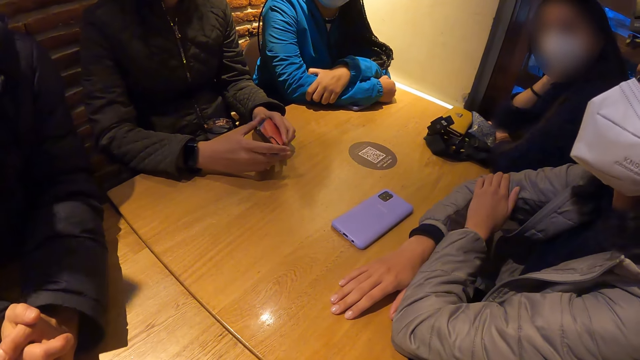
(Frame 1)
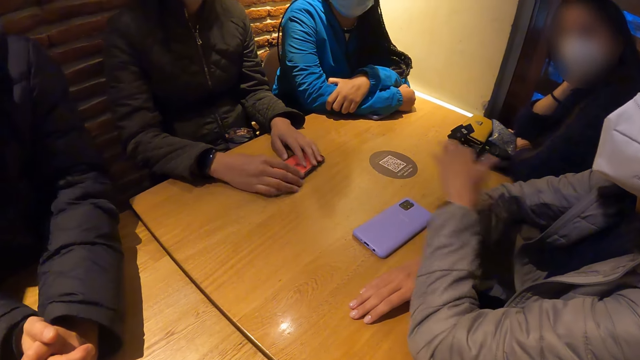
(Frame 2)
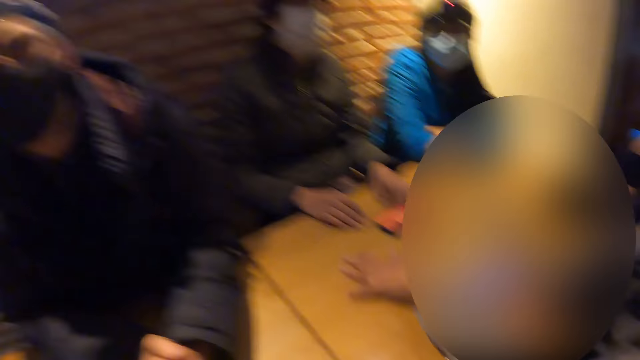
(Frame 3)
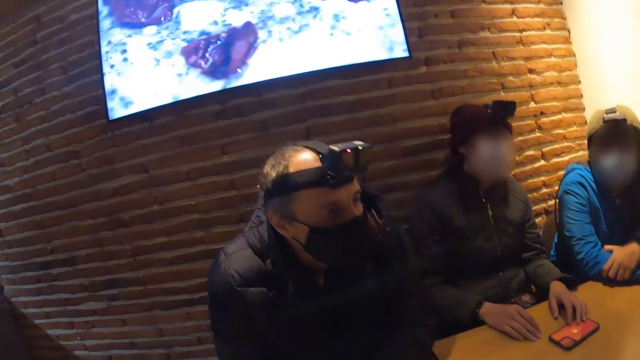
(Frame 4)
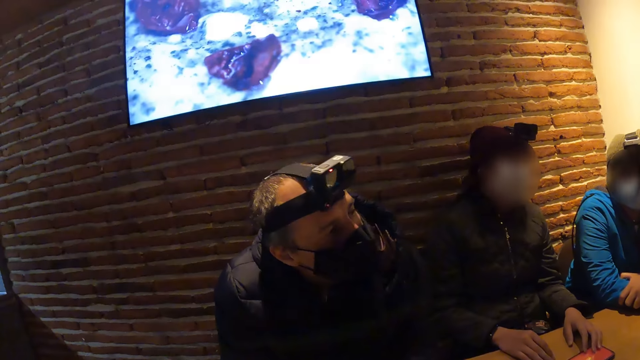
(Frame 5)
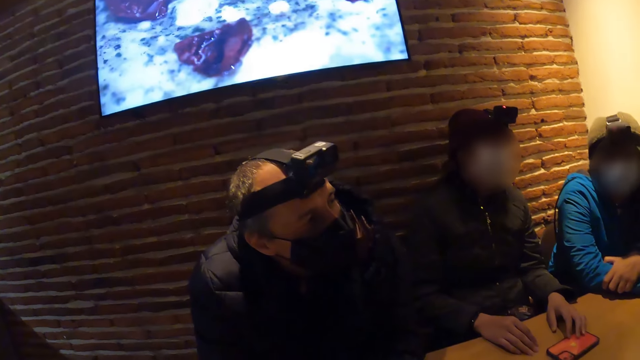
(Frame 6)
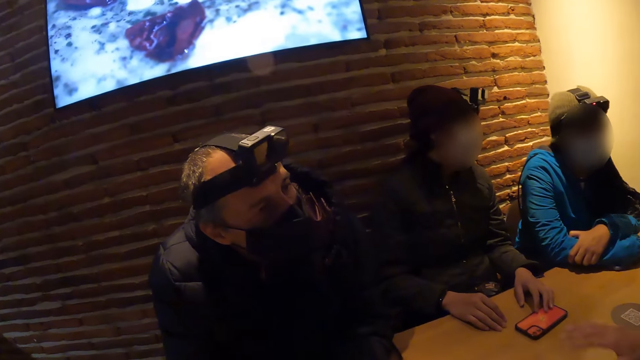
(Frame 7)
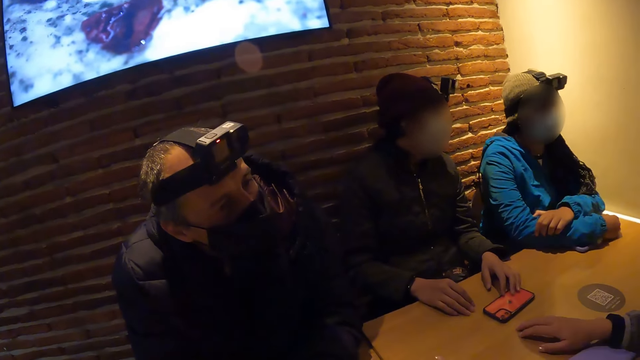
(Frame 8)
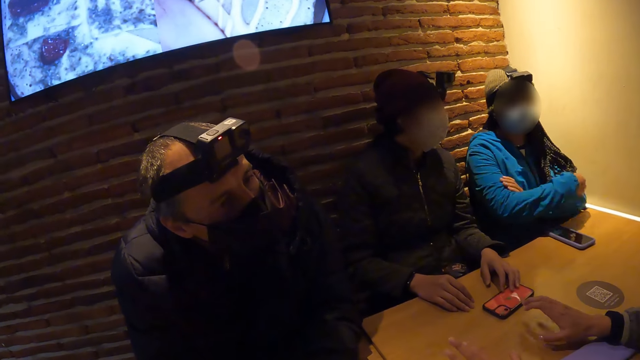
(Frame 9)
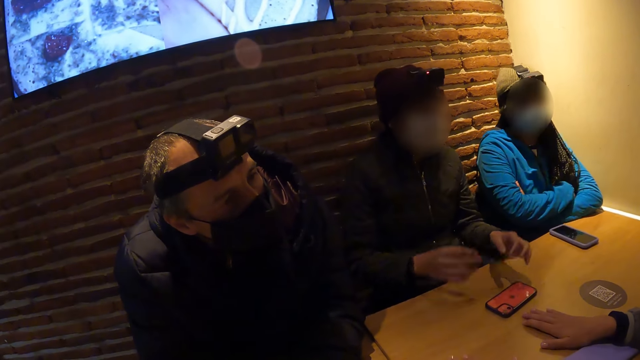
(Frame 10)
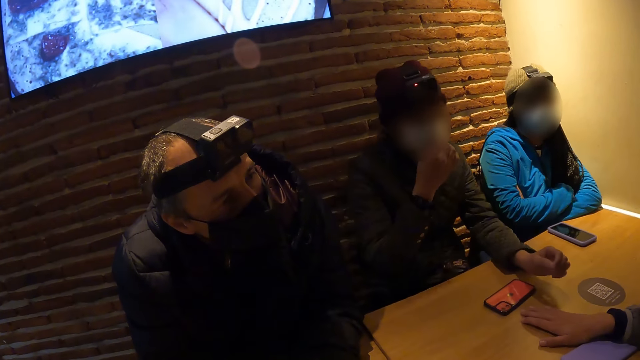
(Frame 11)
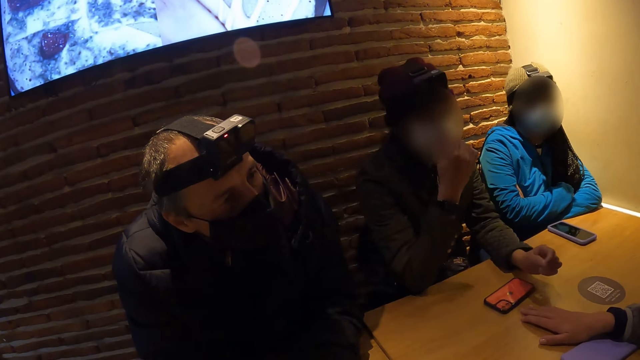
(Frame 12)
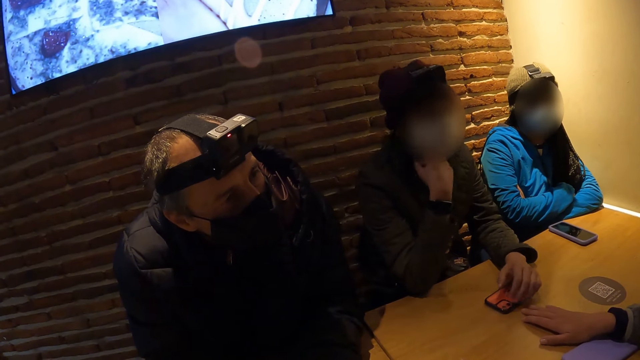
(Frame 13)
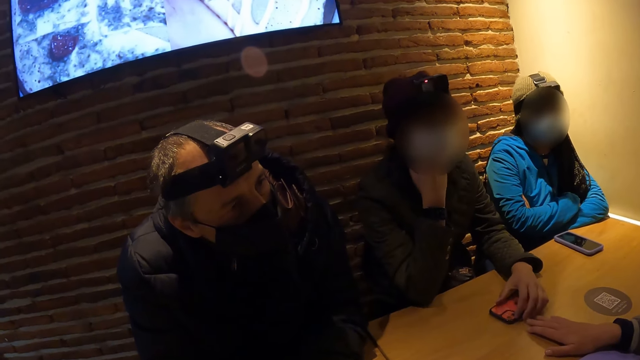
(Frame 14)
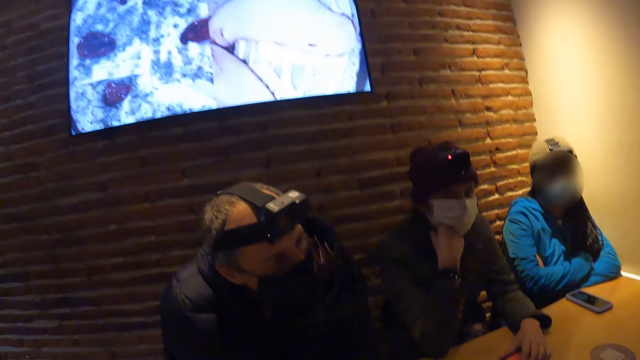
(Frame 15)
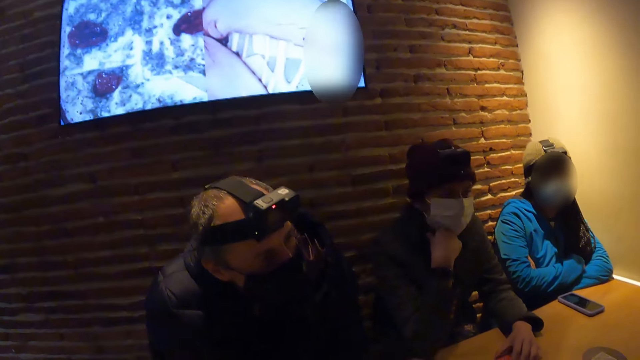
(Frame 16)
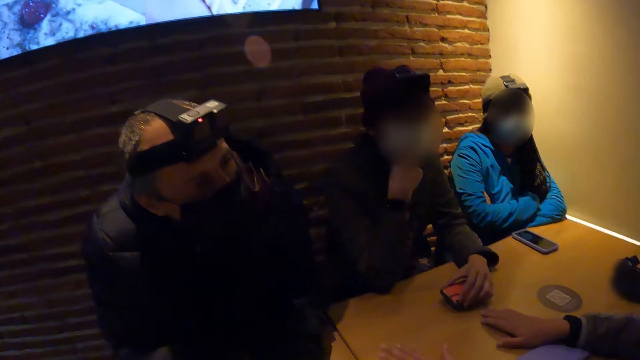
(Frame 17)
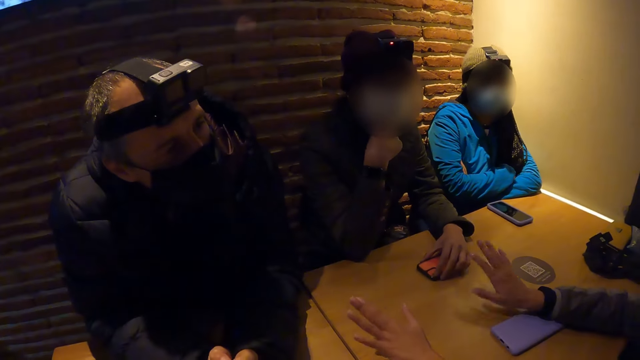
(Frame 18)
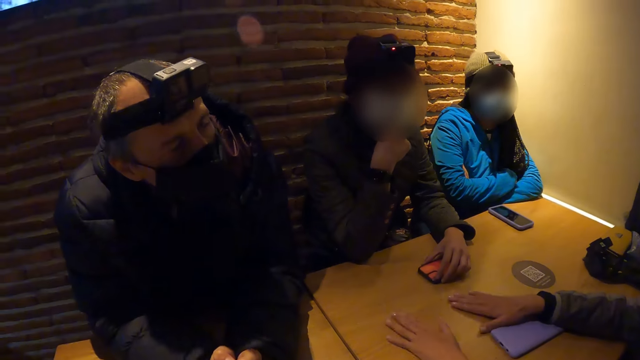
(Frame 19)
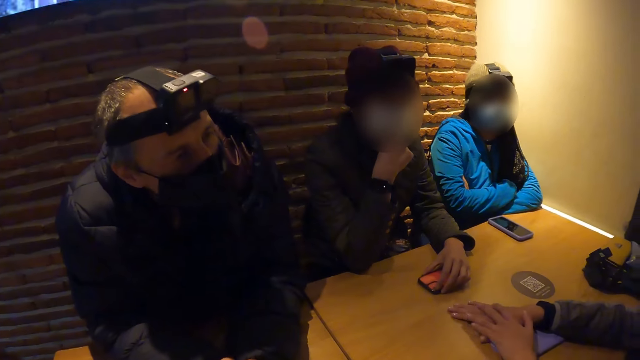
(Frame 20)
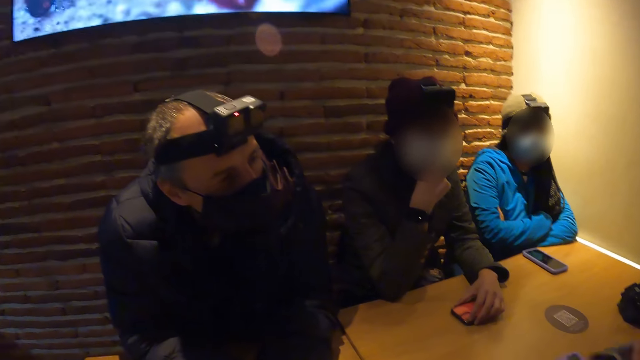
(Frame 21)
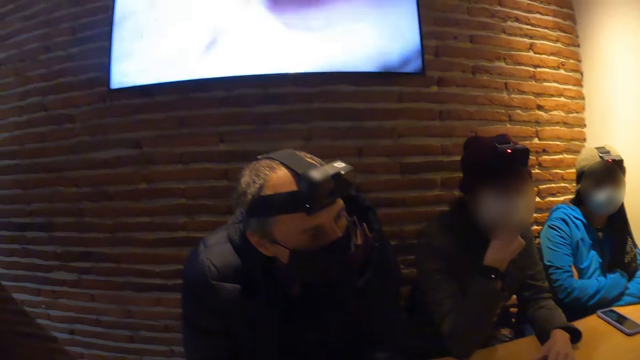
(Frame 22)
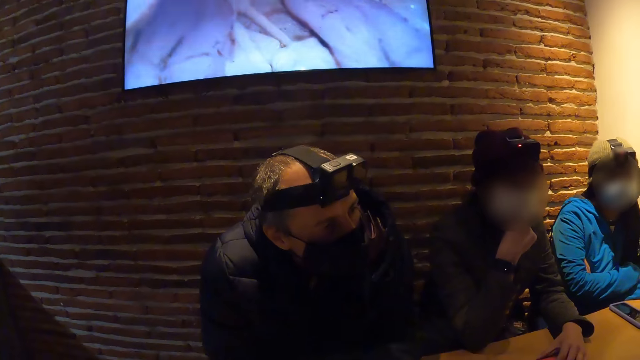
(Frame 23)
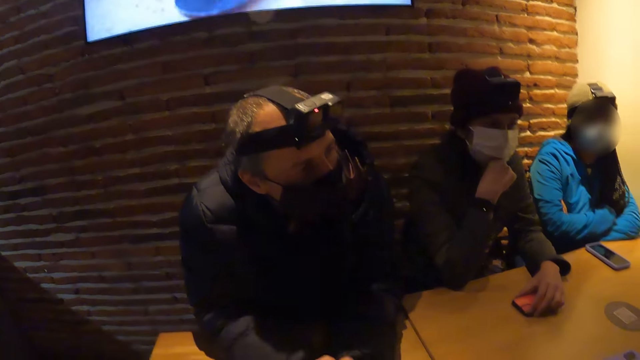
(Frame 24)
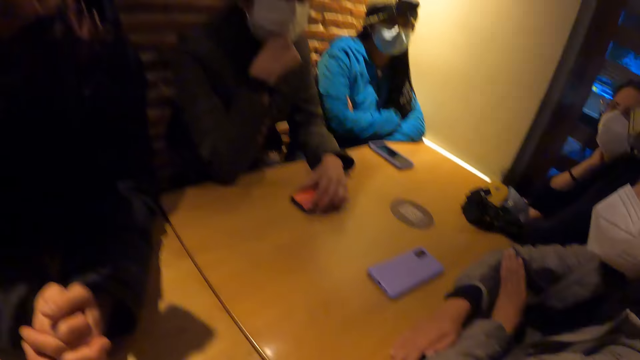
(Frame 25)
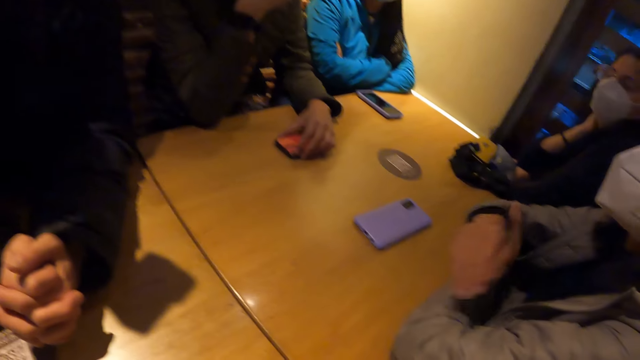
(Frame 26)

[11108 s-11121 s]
The woman touches her right hand with her left hand. A man touches the mask. Another man drops the phone on the table with both hands. The first man stretches his hand. The other man touches a mask on his face with his right hand, raises his hand, and touches the phone on the table with his left hand. The camera wearer looks around the room. The first man stretches his hand. The camera wearer looks around the room.

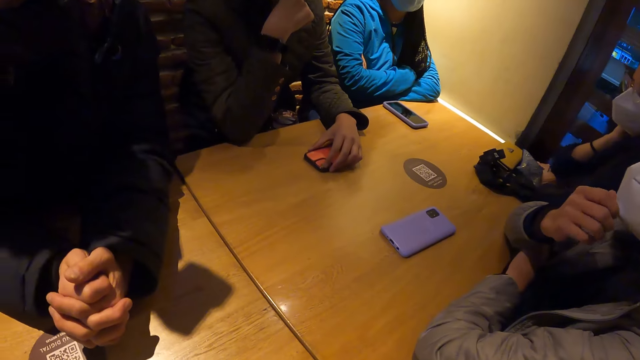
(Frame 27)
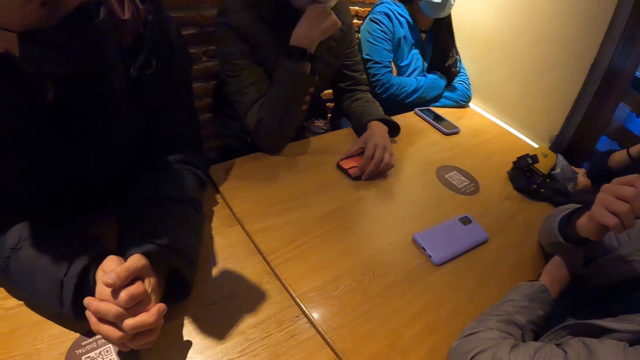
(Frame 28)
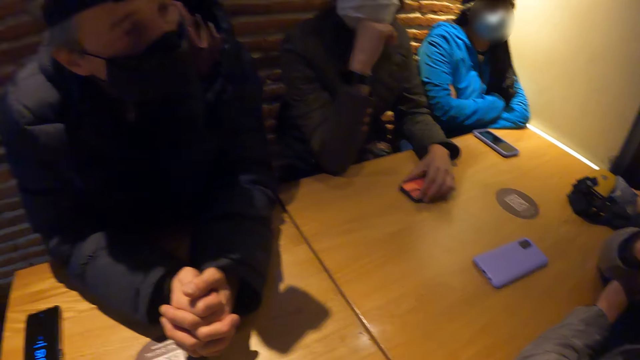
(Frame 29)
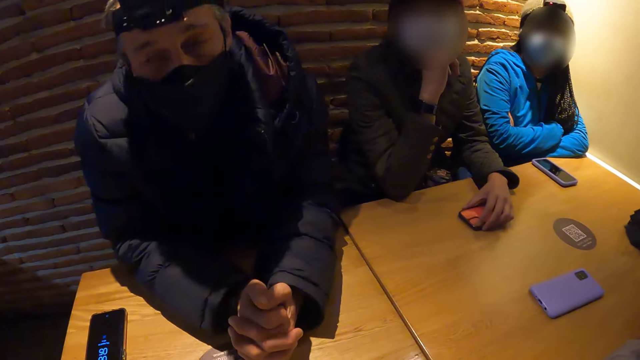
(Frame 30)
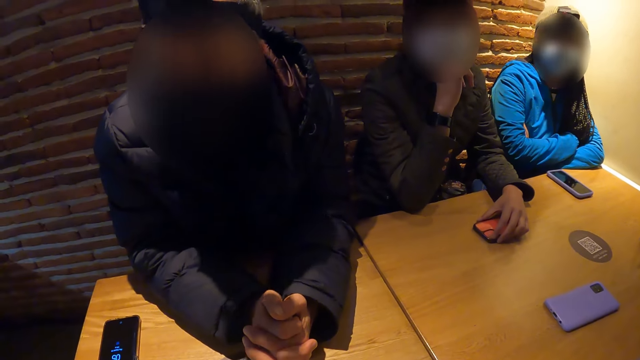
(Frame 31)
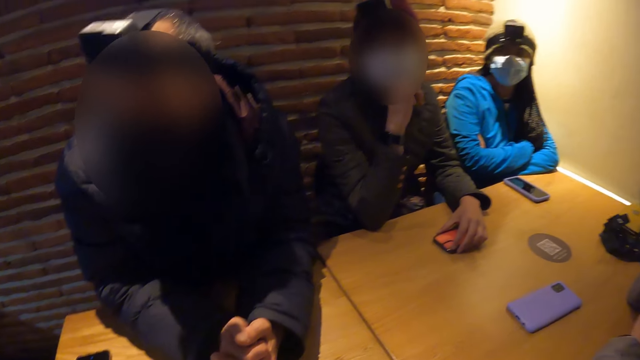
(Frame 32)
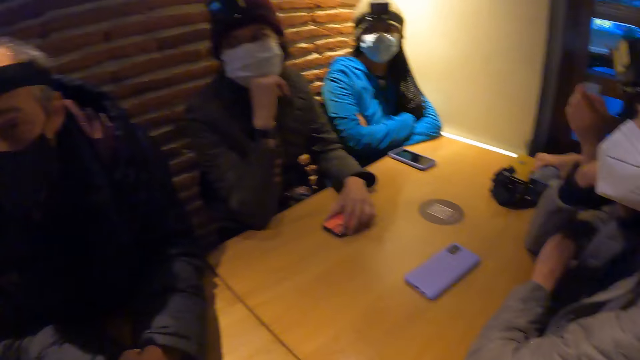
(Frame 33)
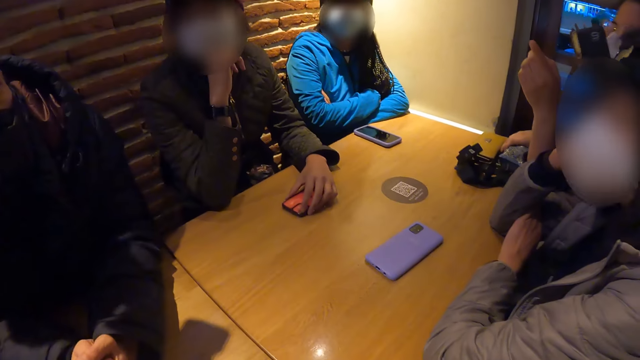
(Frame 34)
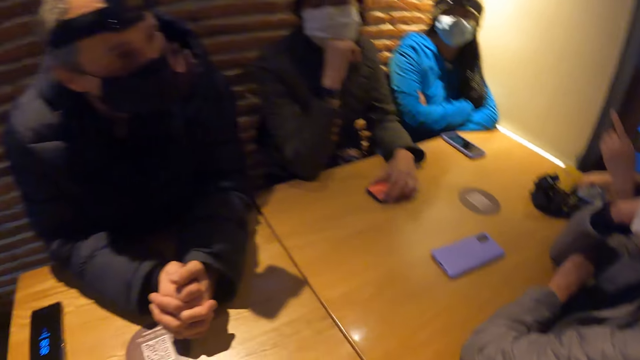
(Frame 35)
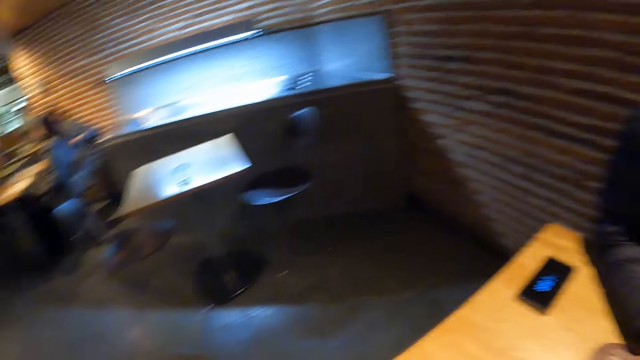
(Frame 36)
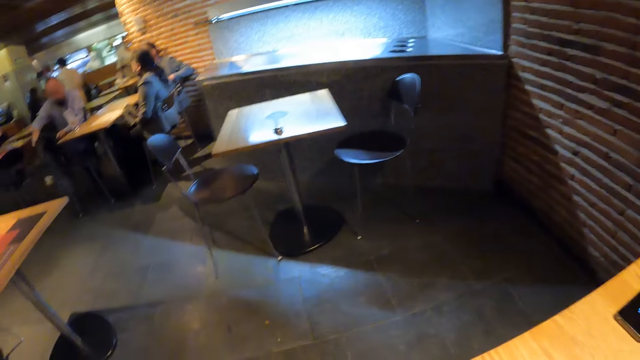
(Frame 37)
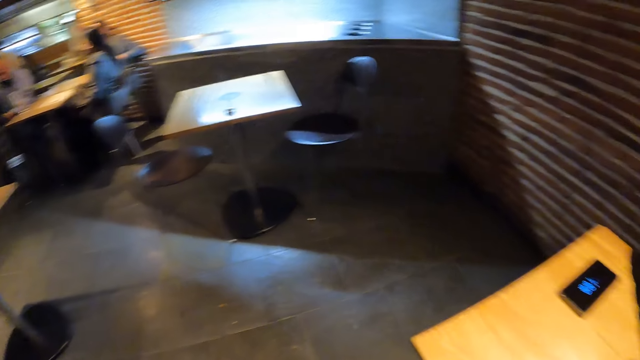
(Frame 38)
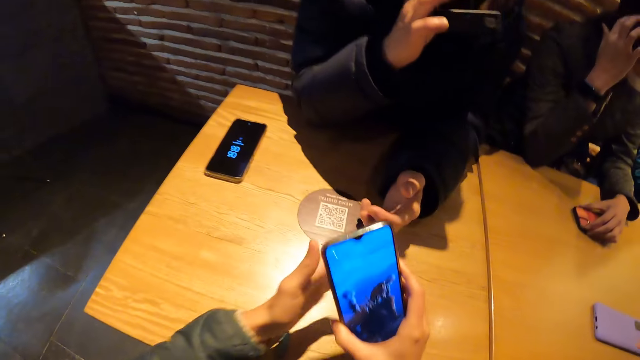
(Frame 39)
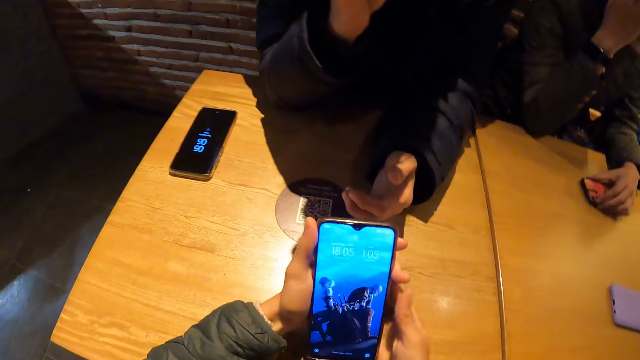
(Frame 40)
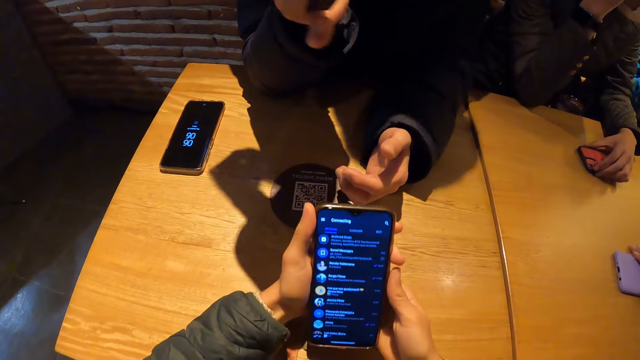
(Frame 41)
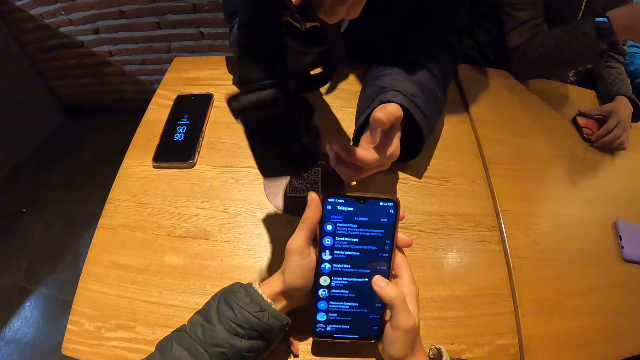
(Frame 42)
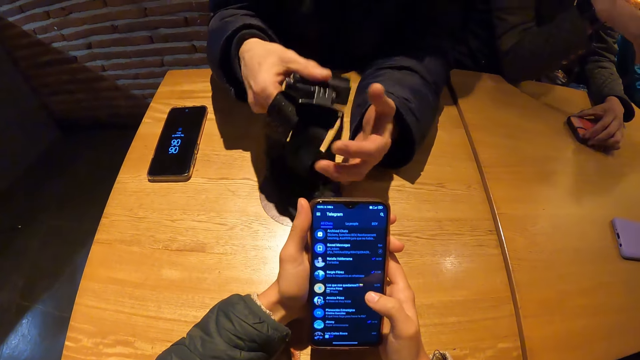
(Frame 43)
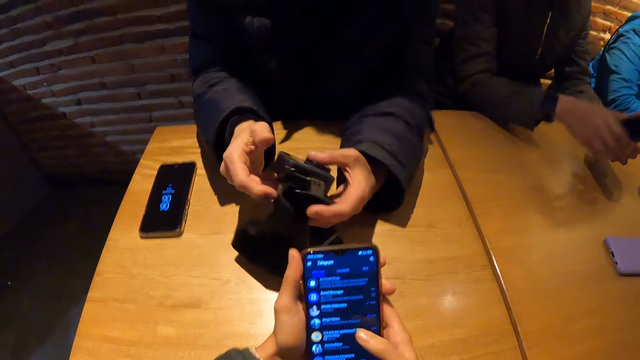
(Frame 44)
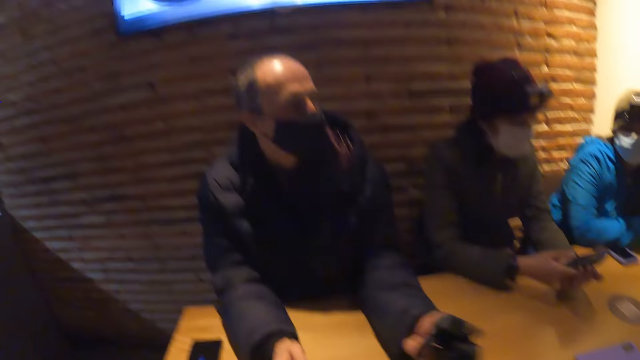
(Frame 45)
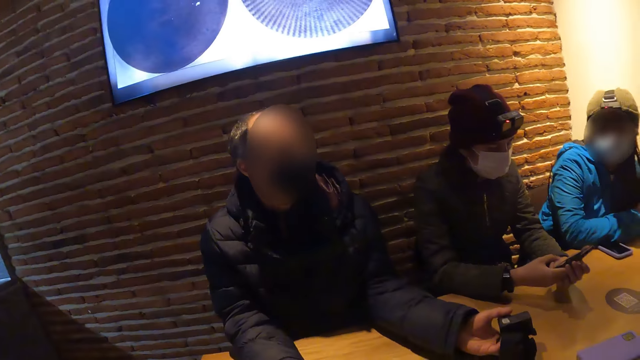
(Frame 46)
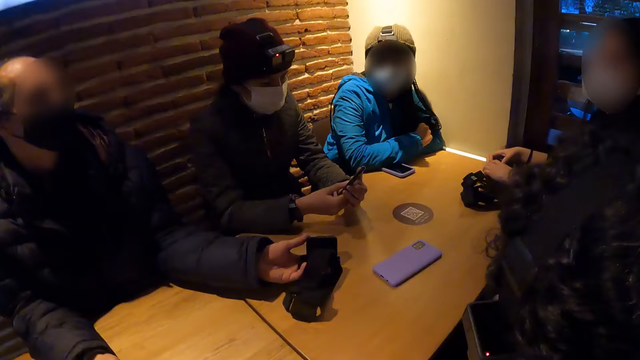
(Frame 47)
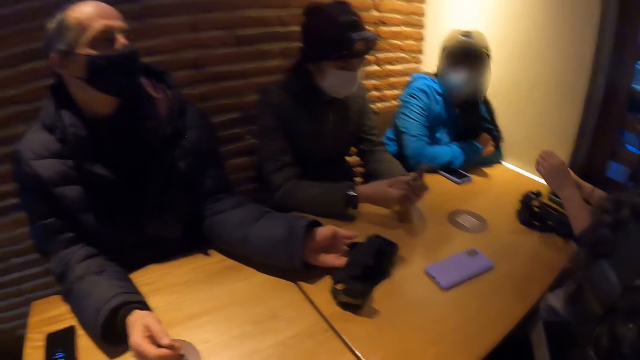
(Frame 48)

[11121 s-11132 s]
The woman touches the mask on her face with her right hand. A man raises his hand. Another man nods his head. The camera wearer looks around the room. They hold a phone in both hands. They scroll the phone. The other man holds the camera in his right hand and puts the camera on the table with his left hand. The camera wearer looks around the room.
